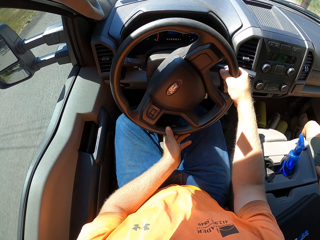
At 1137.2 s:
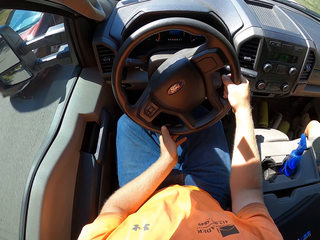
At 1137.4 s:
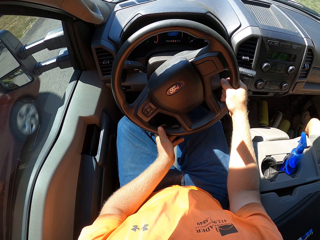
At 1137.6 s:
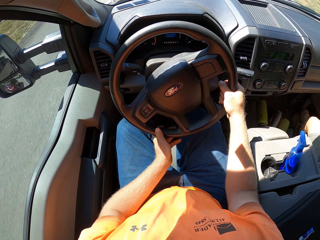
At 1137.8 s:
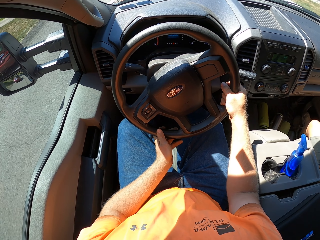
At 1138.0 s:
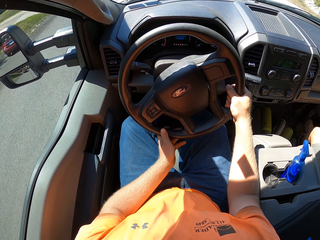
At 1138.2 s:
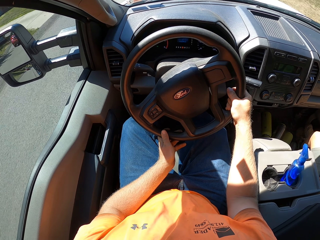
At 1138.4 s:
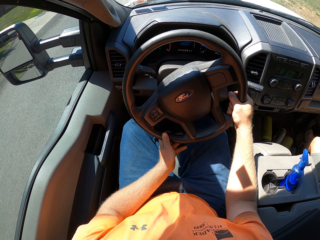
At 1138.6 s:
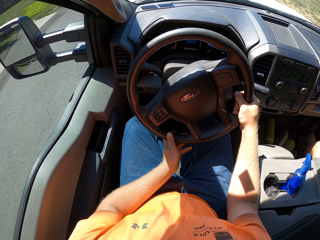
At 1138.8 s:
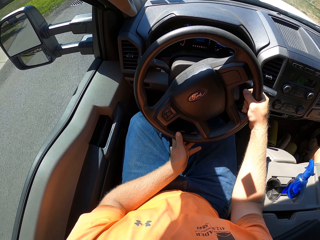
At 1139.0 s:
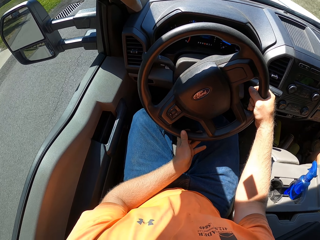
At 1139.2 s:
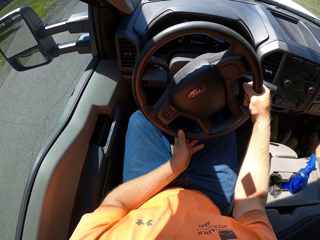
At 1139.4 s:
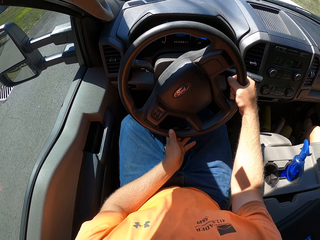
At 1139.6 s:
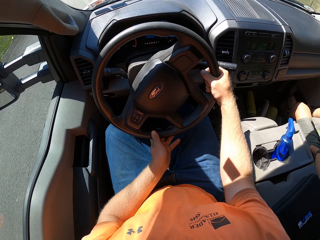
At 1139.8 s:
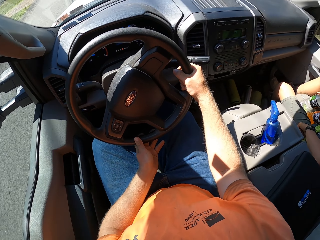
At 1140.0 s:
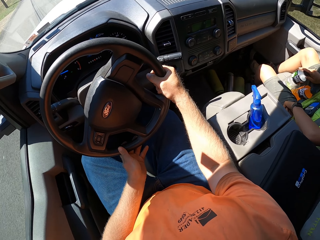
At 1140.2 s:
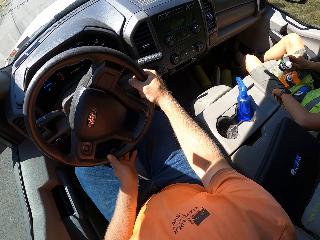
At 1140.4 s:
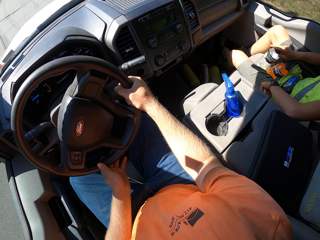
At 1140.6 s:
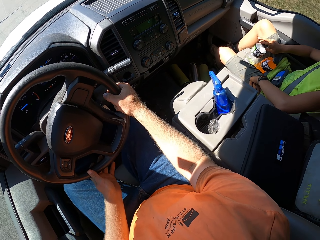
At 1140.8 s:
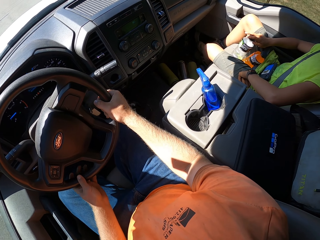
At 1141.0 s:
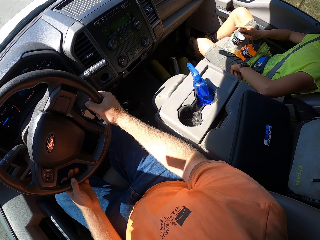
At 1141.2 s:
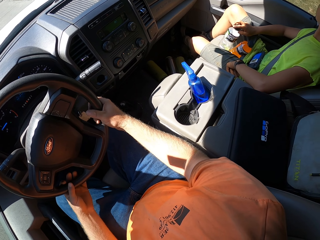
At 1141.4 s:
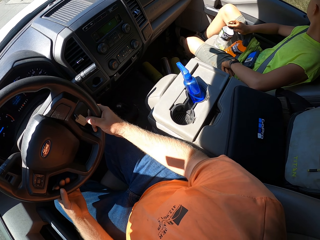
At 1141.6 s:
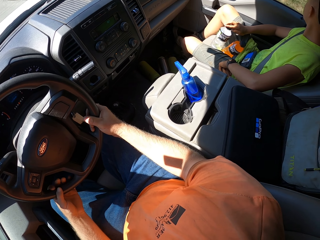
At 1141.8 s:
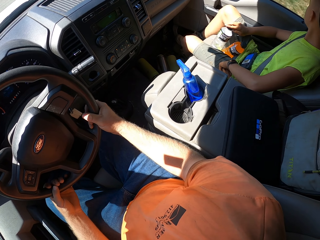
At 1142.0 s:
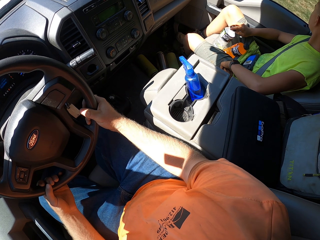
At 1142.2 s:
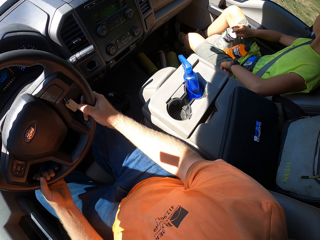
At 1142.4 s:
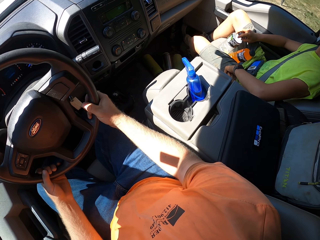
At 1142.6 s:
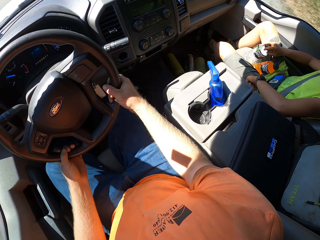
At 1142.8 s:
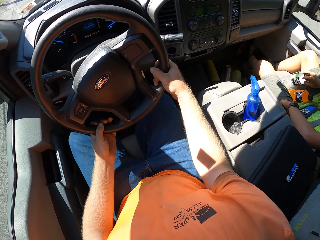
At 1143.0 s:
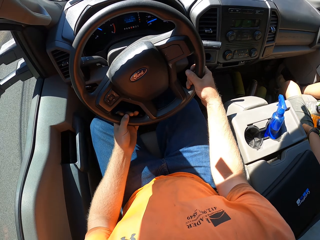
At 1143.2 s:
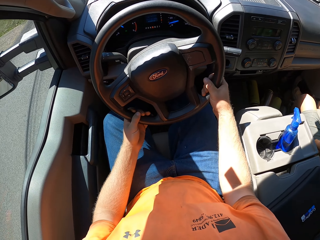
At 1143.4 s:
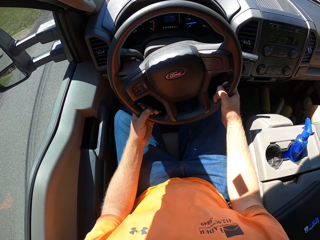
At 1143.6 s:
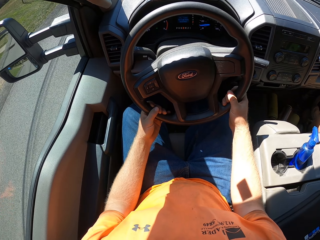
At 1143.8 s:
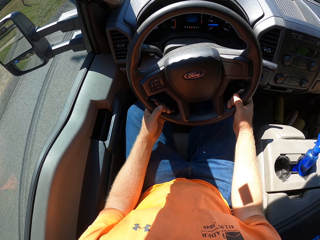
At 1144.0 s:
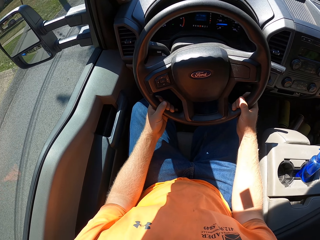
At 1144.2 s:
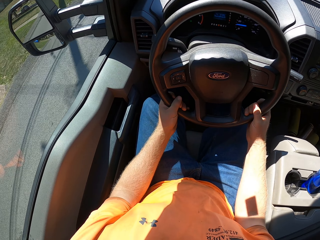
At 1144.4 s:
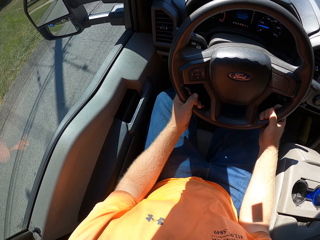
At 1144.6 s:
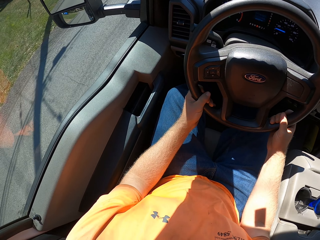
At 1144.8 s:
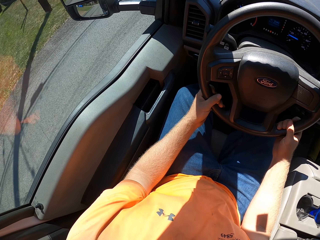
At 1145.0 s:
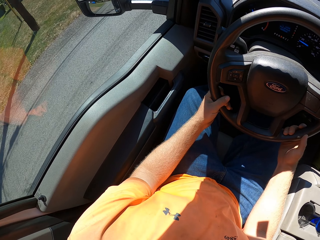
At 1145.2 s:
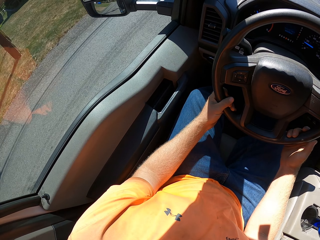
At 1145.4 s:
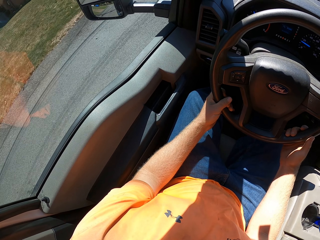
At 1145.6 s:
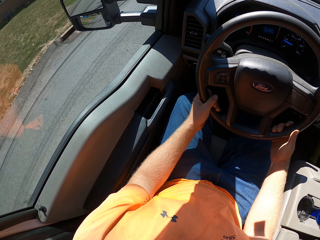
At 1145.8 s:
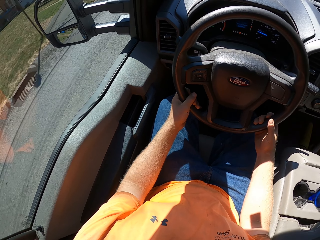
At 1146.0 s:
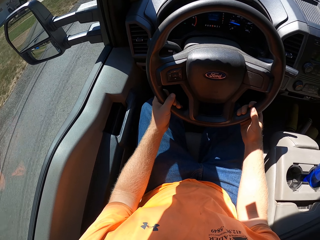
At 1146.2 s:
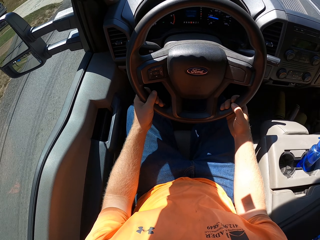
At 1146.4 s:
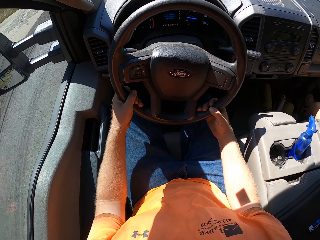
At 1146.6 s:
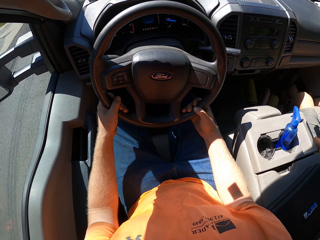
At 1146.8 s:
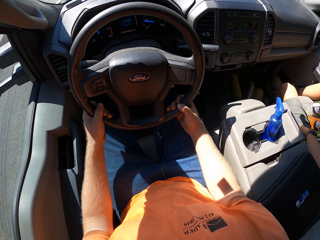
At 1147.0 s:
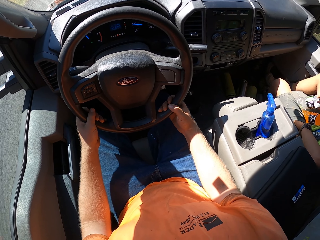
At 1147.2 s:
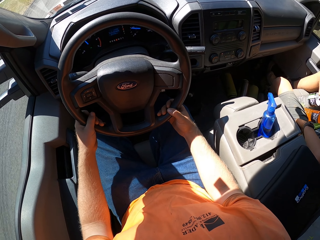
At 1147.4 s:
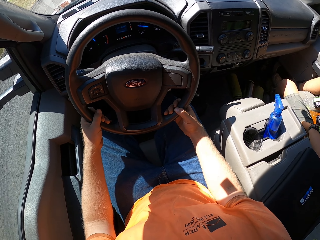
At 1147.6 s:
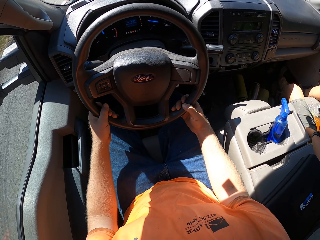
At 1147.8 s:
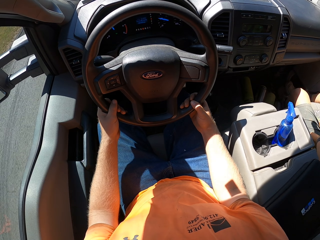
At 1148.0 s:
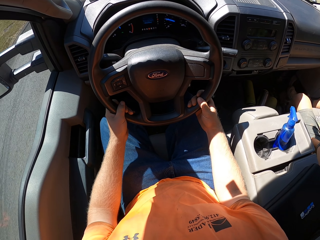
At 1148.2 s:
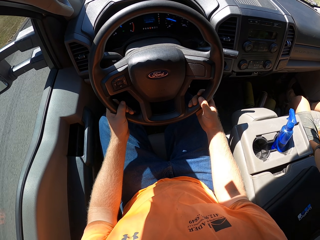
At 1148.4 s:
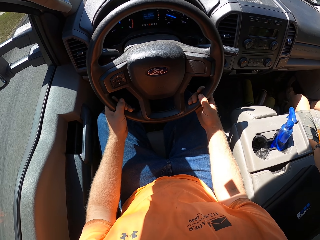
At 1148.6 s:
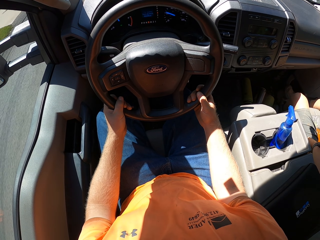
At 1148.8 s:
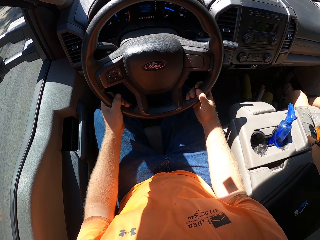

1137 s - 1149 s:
A wine car drives past the camera wearer. The camera wearer drives the car.

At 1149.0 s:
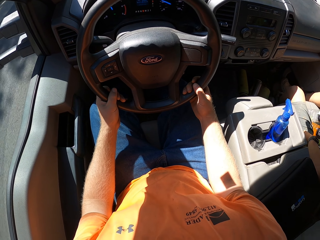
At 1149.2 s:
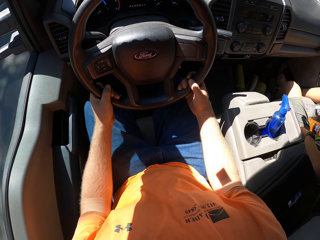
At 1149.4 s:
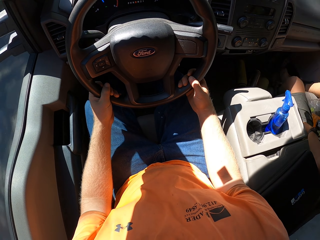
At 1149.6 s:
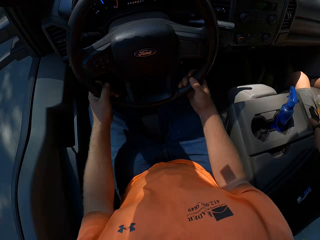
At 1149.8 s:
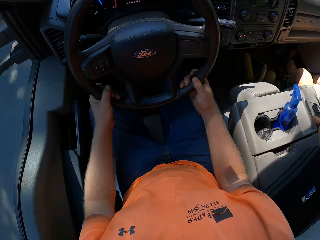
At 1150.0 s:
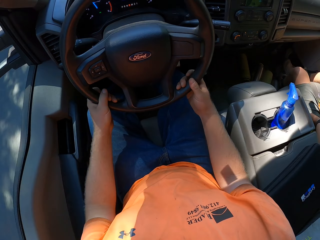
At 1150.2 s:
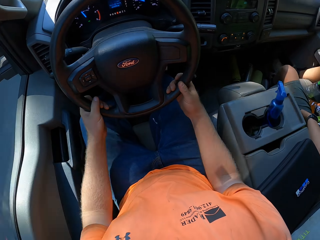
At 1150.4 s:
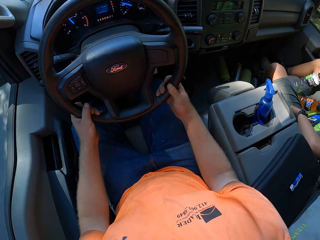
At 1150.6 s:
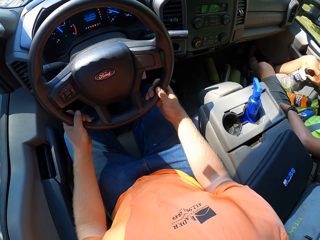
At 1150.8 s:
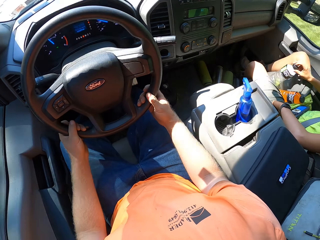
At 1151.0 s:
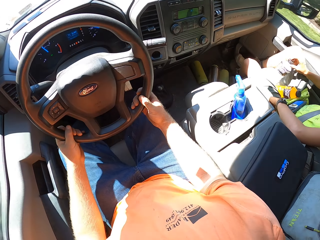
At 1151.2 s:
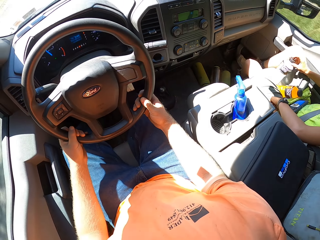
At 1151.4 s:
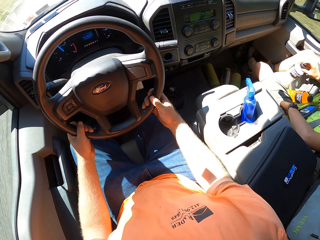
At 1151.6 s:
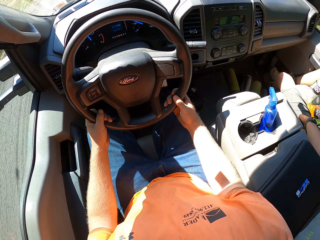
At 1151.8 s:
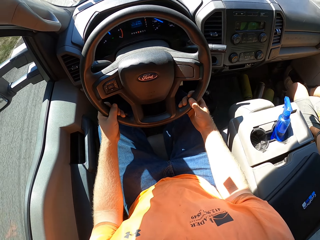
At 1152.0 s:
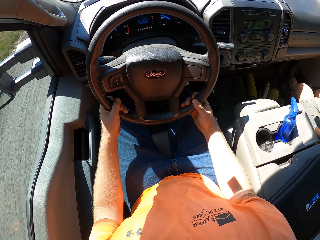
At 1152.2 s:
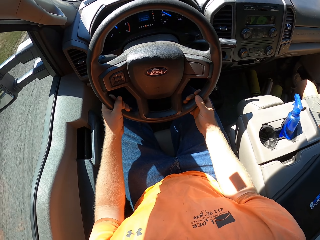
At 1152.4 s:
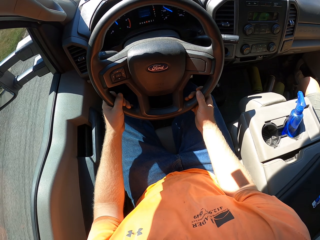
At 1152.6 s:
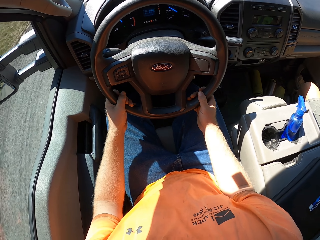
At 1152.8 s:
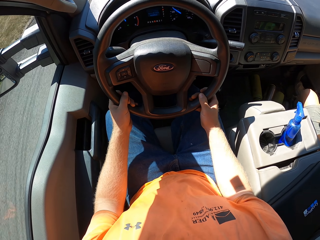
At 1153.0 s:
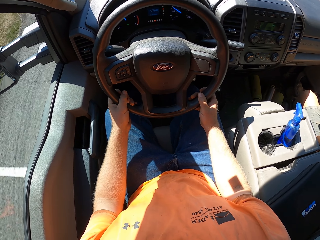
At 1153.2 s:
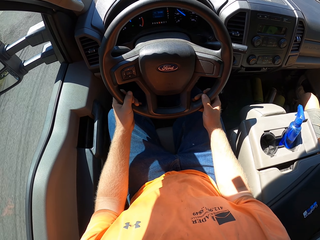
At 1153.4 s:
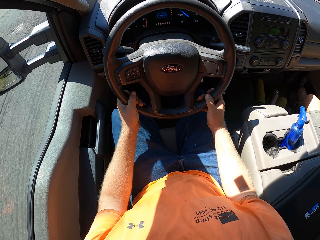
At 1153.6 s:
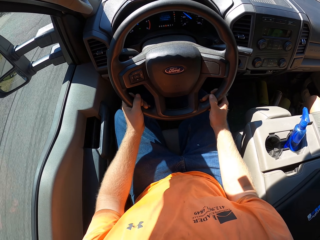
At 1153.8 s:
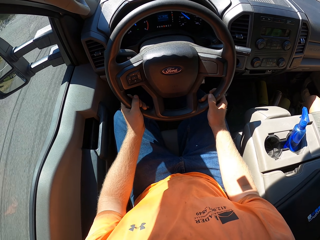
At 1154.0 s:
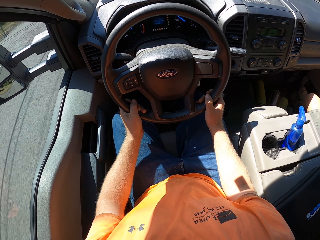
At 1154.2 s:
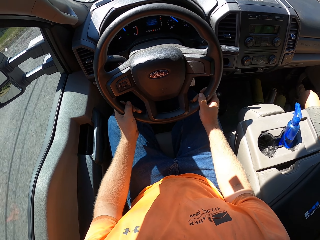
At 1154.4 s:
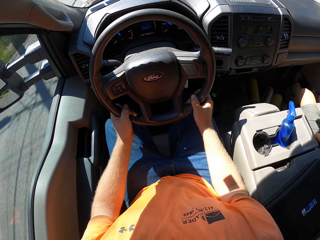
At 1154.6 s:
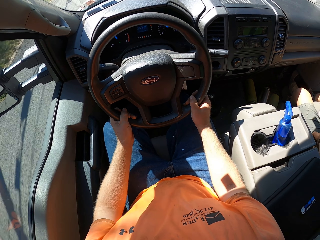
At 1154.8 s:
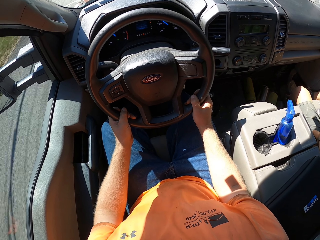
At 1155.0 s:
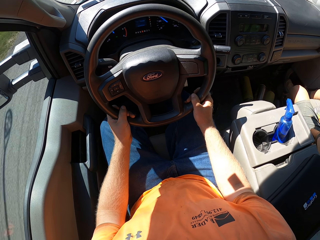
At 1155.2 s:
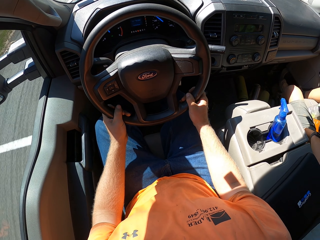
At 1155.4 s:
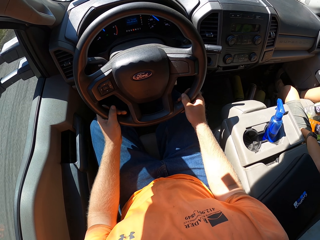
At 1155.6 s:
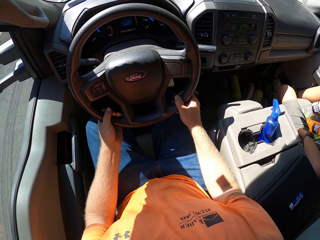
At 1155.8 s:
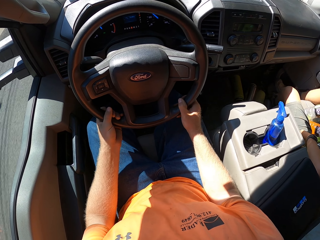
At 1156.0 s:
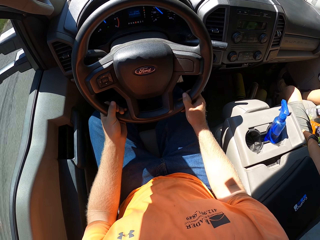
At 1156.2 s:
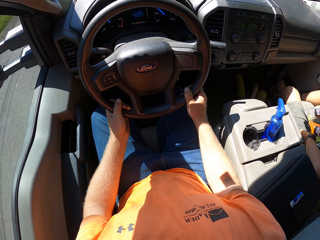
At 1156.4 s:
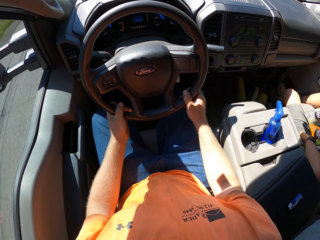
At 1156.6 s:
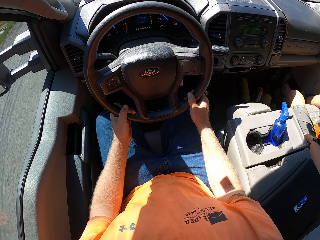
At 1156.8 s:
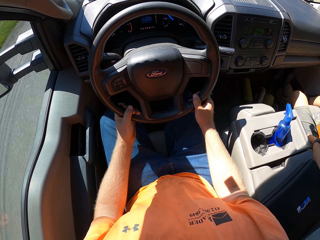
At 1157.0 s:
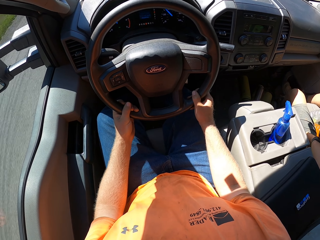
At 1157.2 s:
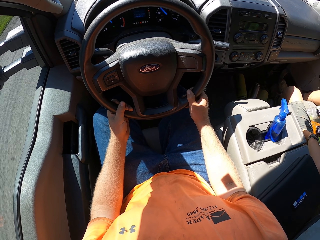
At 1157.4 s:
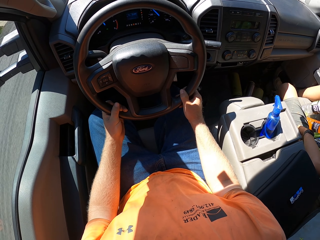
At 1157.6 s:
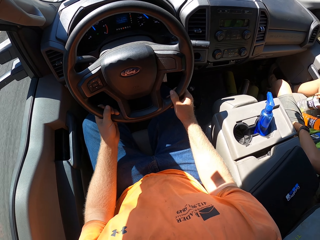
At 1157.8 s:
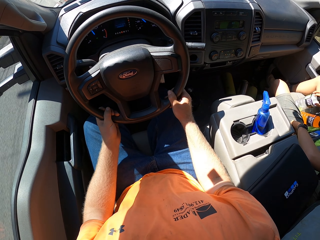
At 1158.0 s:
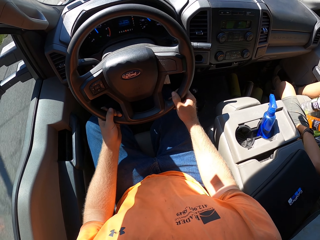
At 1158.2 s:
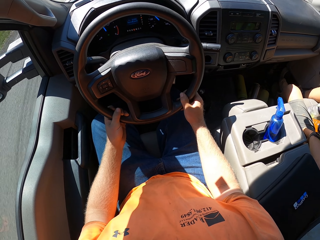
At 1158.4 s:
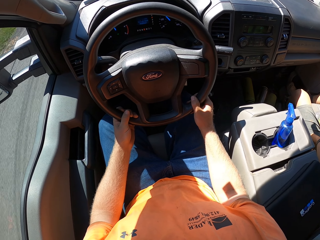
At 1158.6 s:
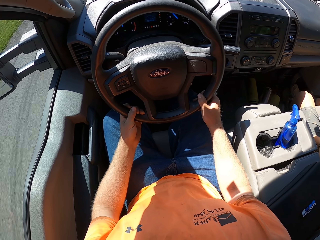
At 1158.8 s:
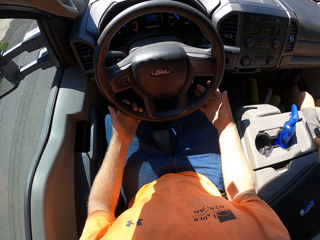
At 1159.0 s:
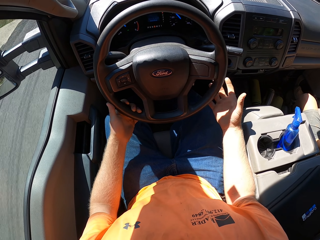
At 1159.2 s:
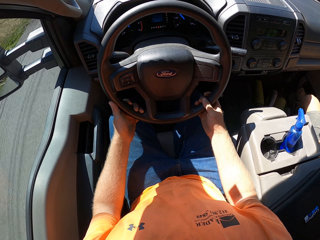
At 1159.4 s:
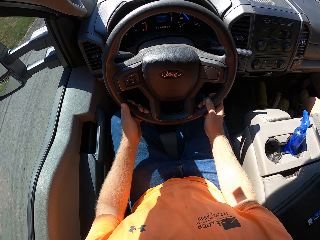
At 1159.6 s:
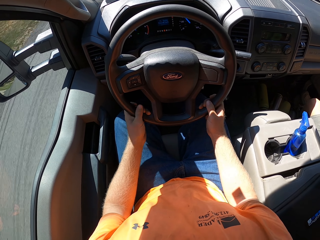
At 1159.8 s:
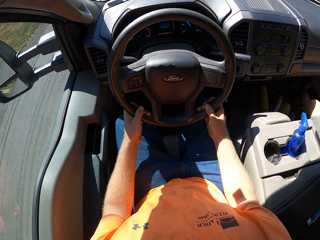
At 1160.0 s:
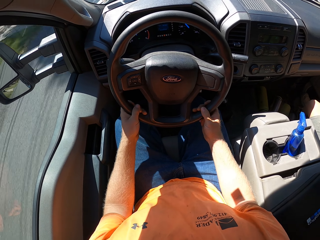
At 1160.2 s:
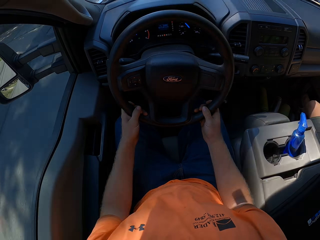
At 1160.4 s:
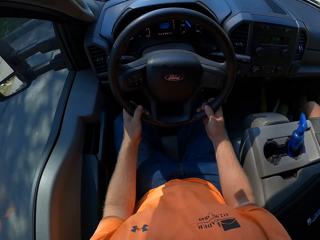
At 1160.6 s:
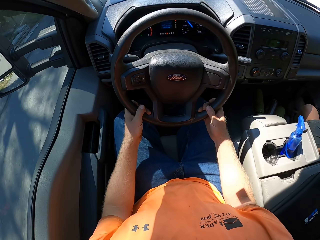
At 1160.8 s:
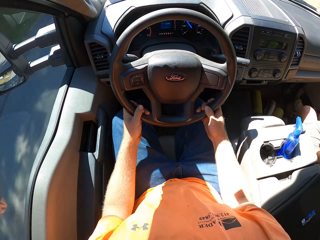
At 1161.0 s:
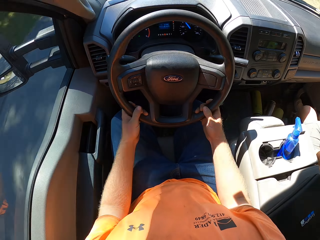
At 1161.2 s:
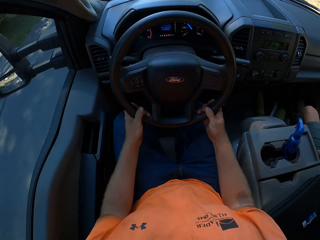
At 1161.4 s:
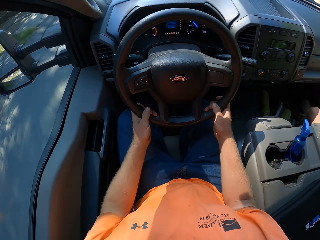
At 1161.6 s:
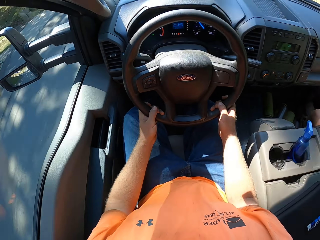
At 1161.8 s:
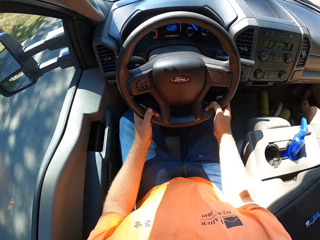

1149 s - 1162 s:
The camera wearer drives the car. They interact with the boy.
